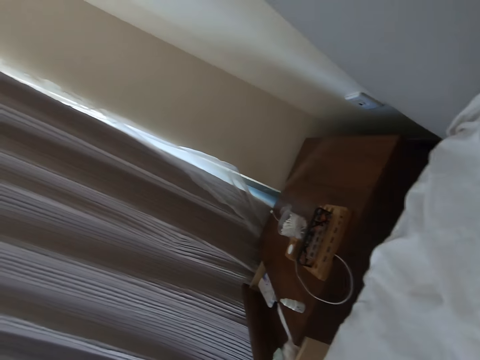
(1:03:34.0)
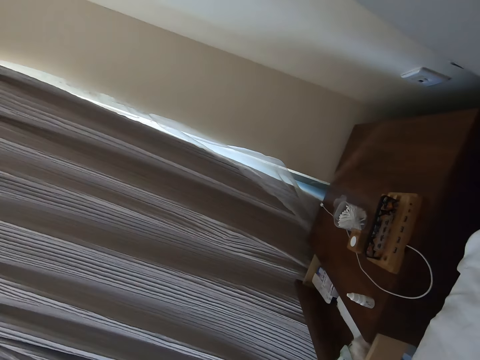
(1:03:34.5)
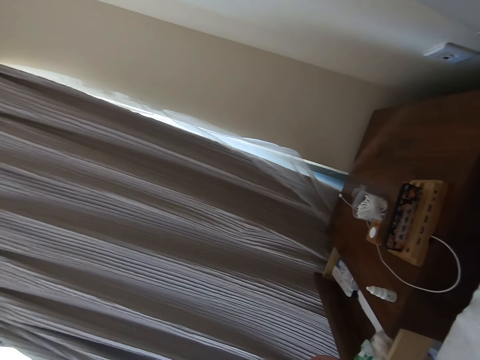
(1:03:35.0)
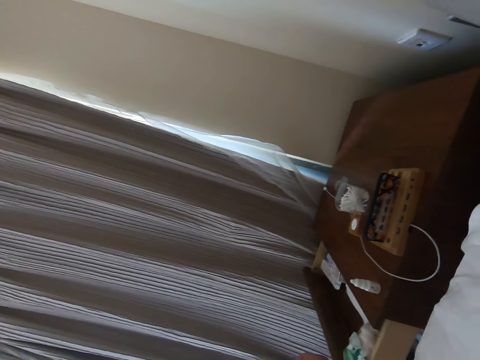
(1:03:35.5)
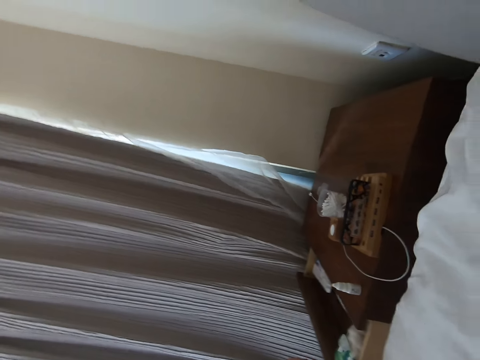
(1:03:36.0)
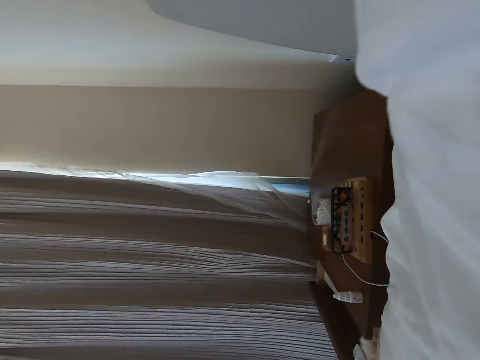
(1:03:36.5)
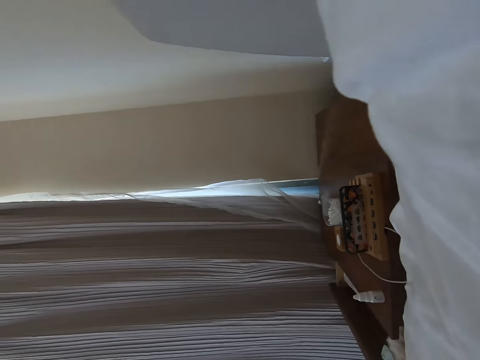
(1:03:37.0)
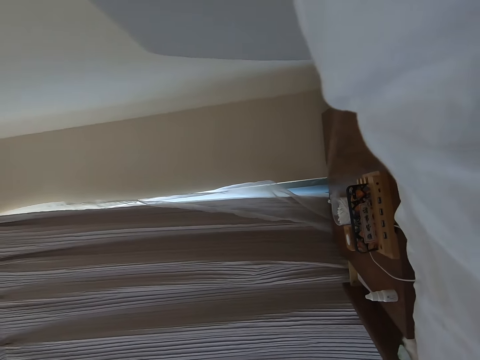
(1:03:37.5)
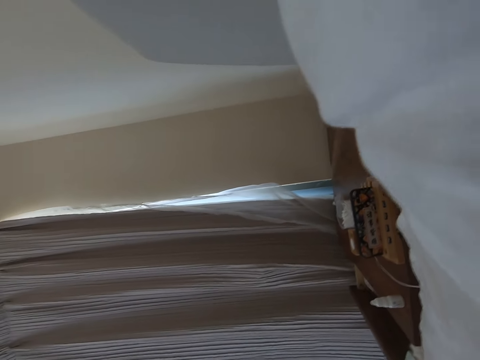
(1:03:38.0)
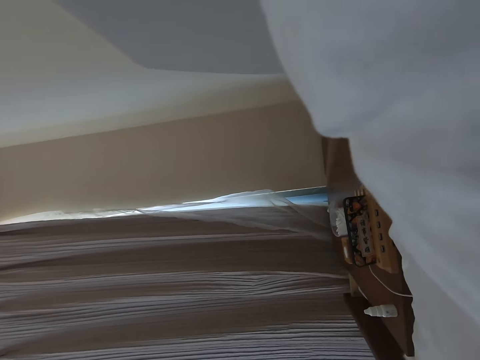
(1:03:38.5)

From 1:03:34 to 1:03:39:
The camera wearer looks around the room.

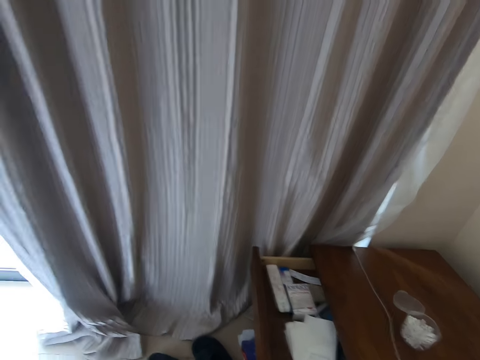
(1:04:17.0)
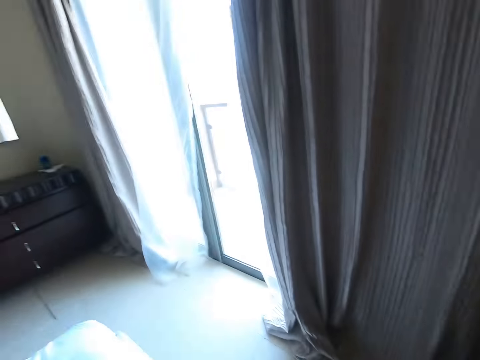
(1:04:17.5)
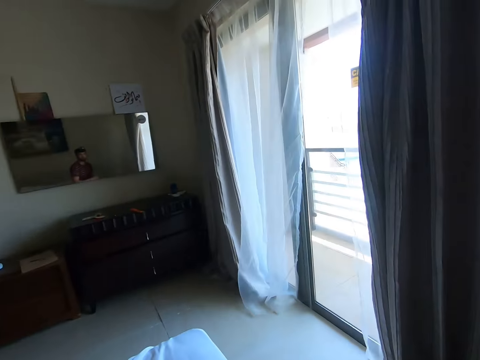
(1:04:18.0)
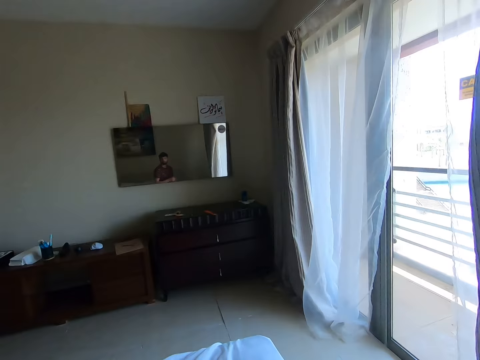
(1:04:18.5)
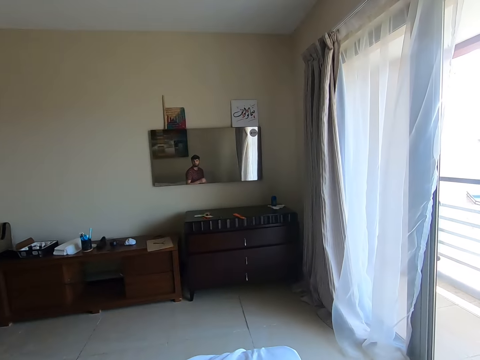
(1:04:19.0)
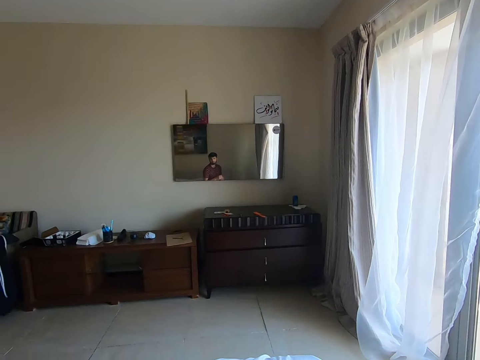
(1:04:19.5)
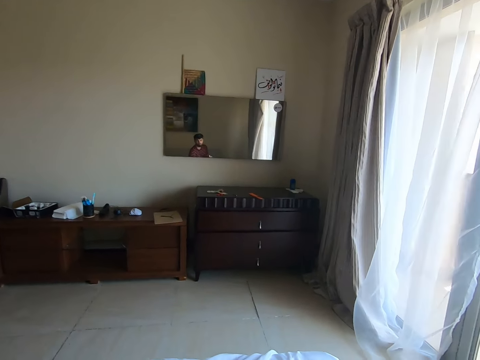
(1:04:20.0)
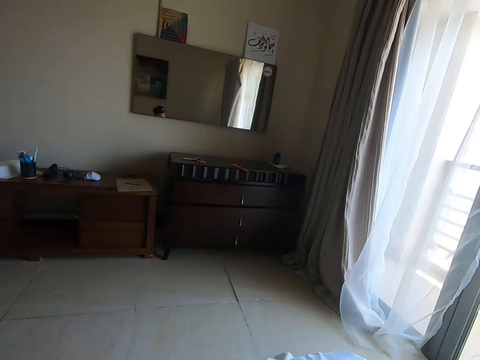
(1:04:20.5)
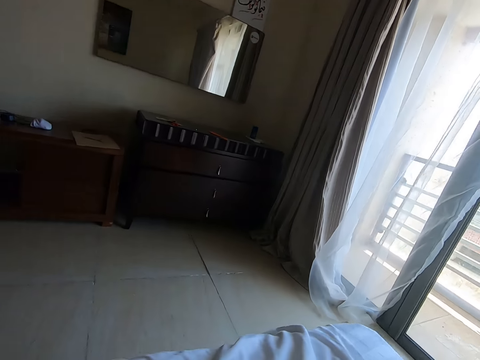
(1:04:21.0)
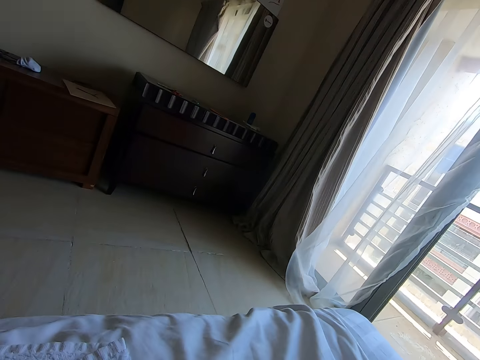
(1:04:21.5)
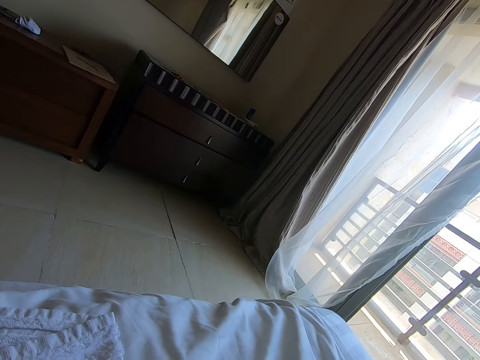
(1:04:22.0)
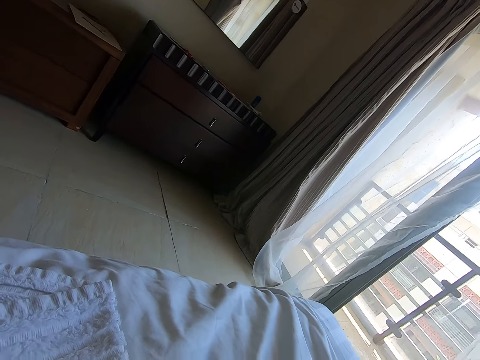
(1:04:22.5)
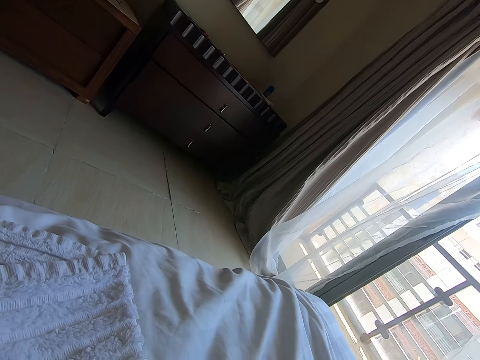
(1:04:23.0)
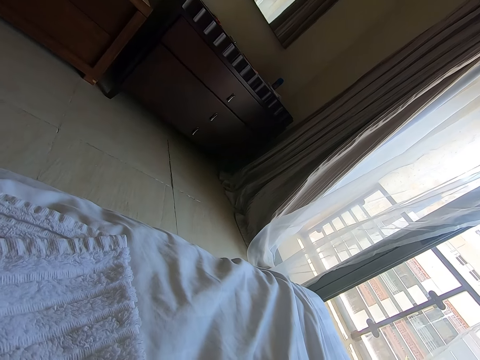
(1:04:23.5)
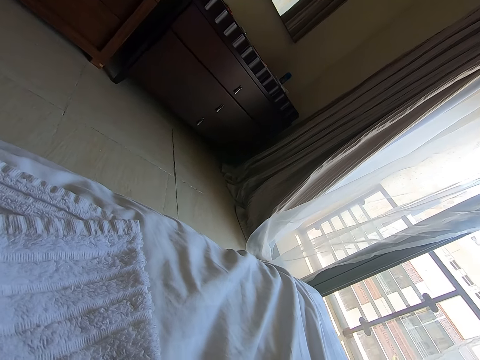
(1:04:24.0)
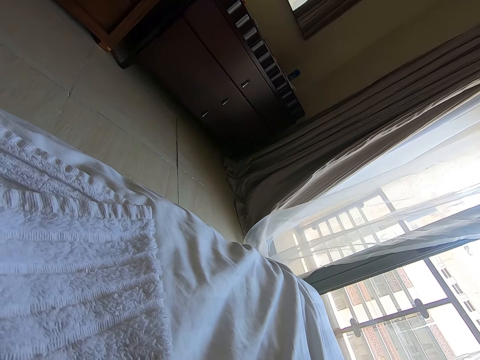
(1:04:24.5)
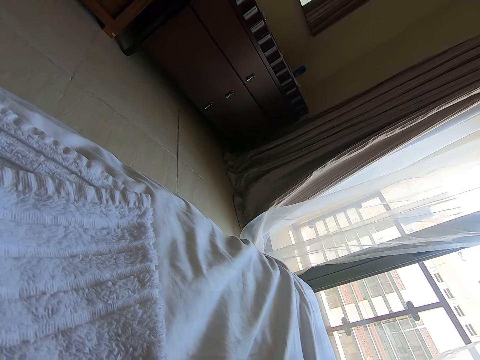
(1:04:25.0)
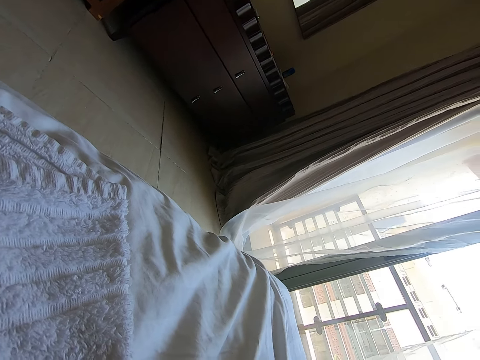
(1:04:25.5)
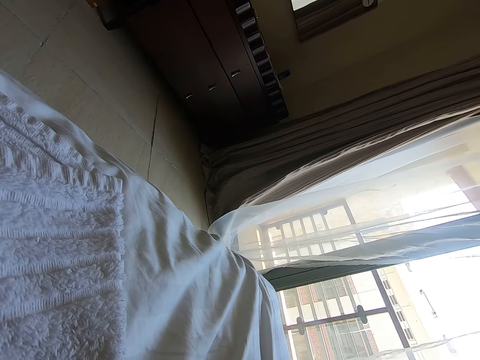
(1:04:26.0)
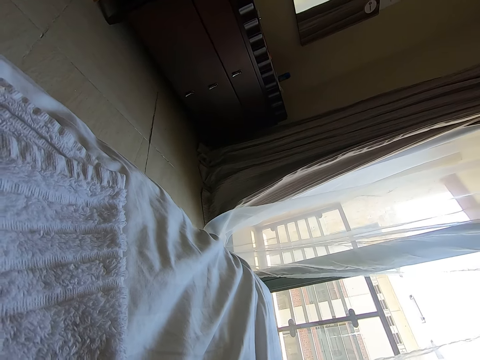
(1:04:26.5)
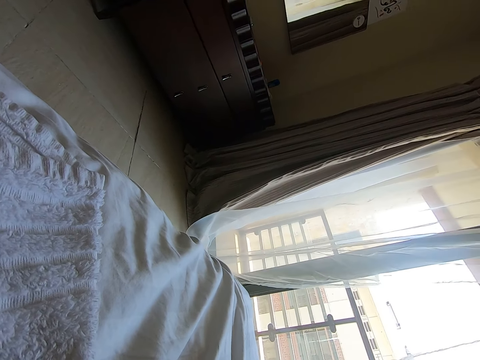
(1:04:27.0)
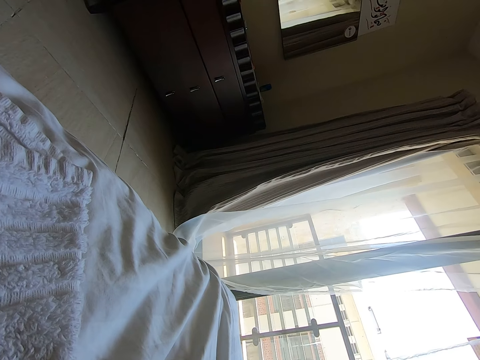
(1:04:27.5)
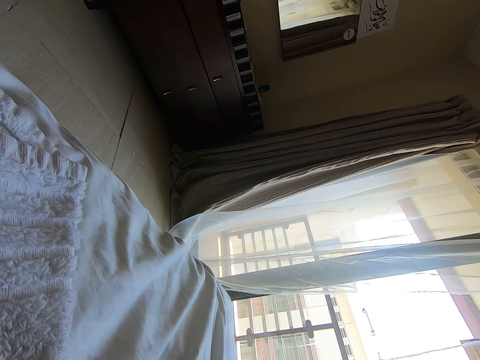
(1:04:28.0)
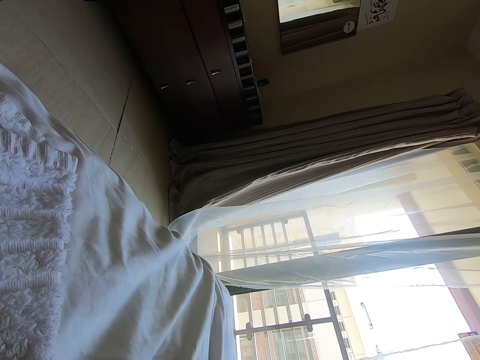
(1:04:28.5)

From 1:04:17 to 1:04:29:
The camera wearer looks at themselves in the mirror. They lie on the bed and look around the room.

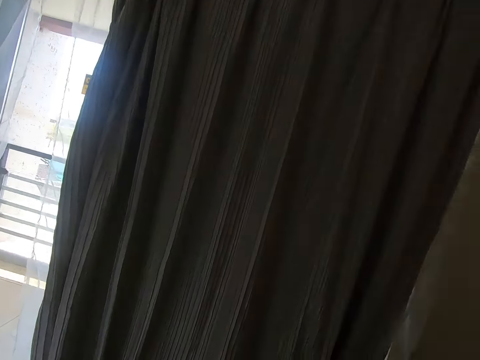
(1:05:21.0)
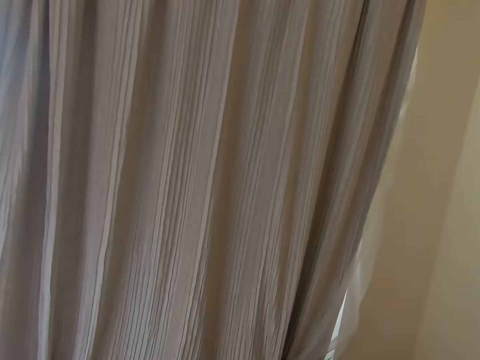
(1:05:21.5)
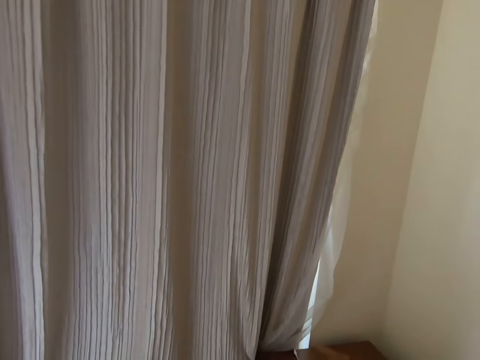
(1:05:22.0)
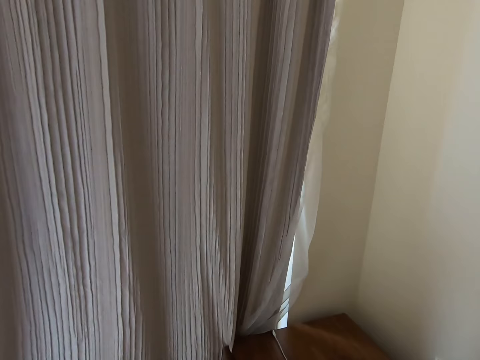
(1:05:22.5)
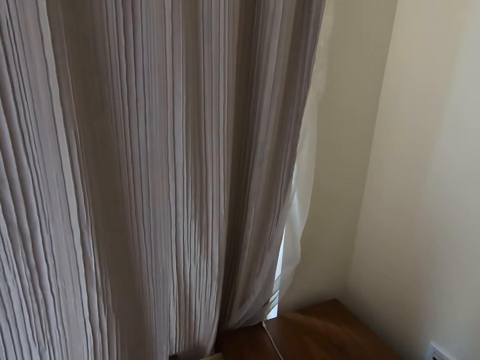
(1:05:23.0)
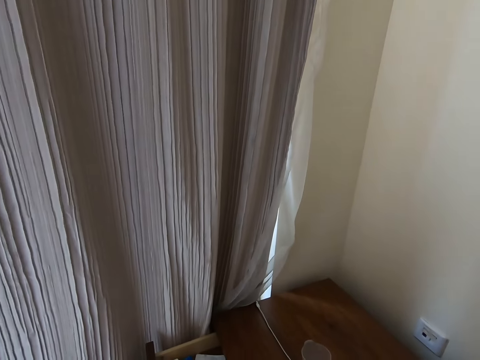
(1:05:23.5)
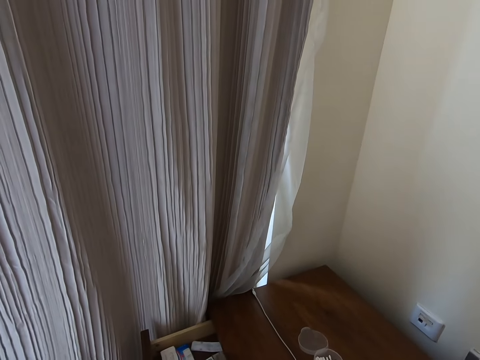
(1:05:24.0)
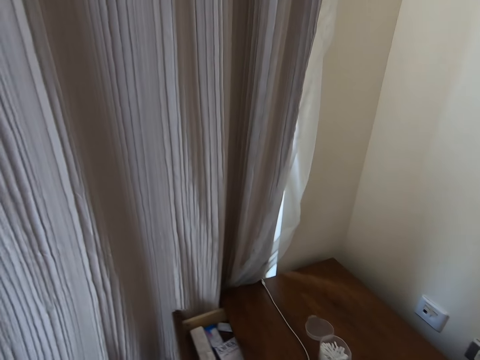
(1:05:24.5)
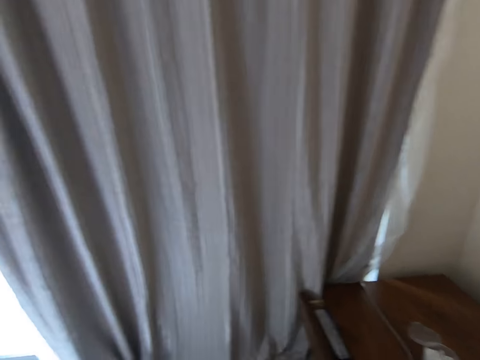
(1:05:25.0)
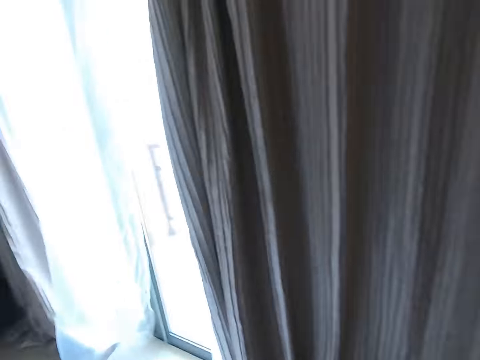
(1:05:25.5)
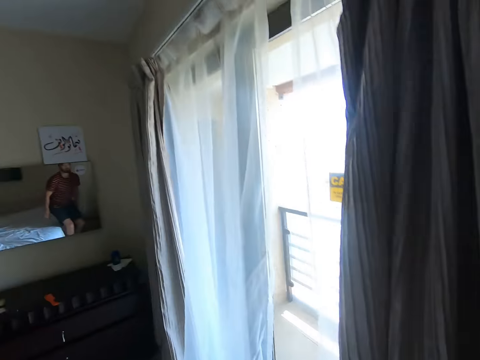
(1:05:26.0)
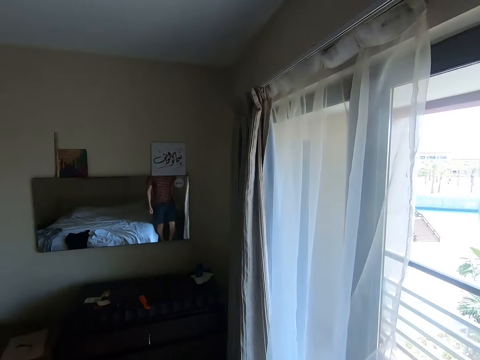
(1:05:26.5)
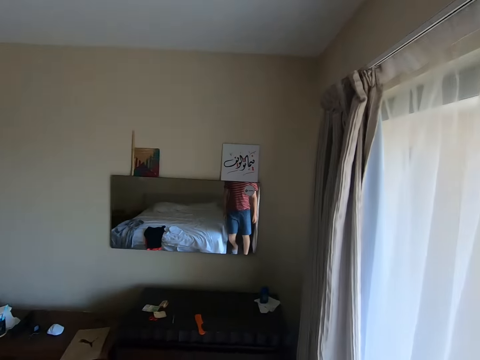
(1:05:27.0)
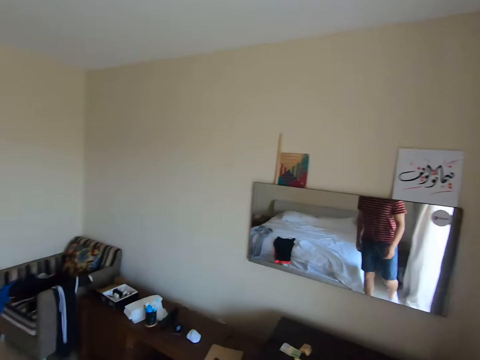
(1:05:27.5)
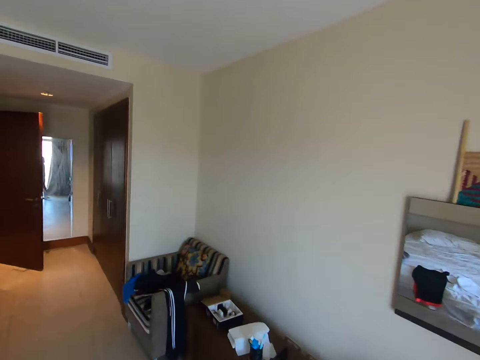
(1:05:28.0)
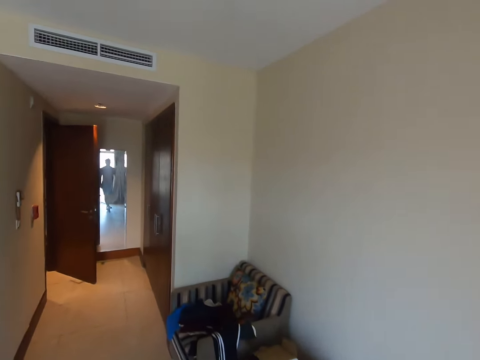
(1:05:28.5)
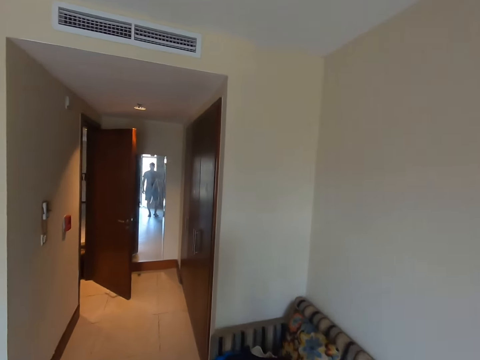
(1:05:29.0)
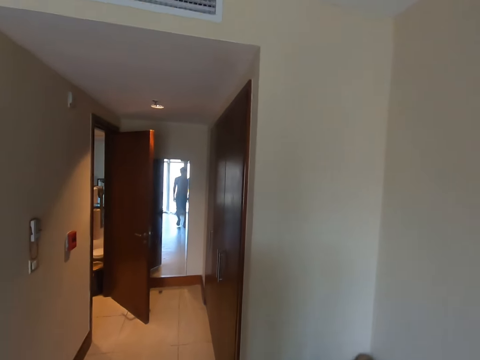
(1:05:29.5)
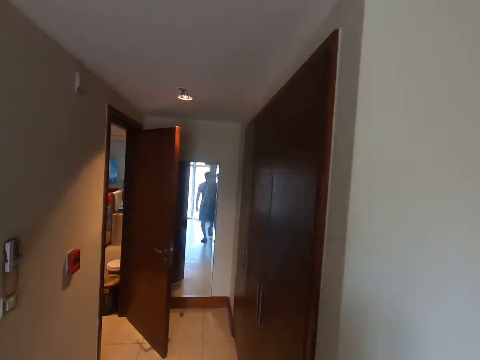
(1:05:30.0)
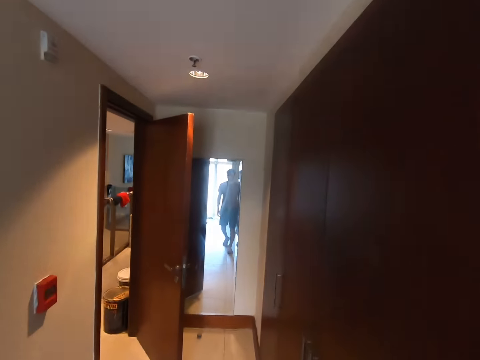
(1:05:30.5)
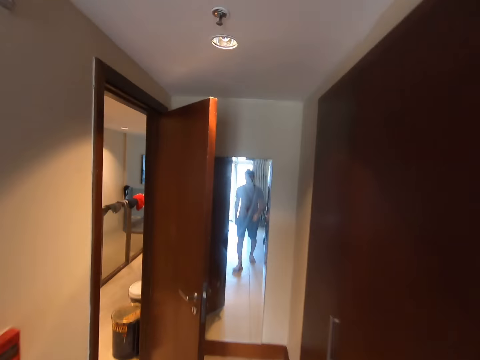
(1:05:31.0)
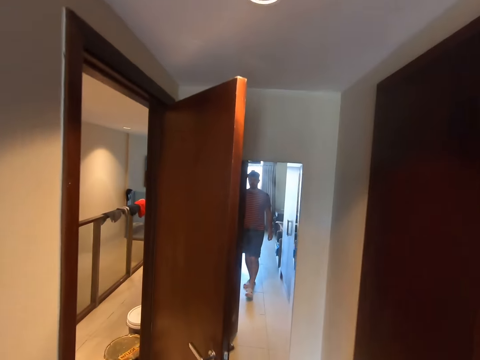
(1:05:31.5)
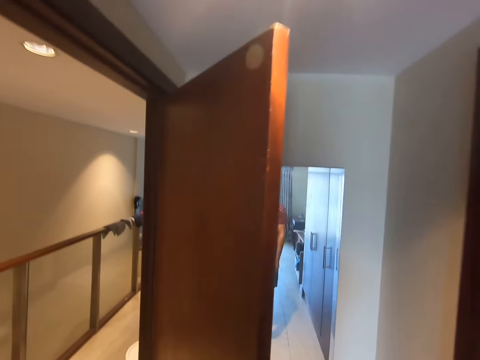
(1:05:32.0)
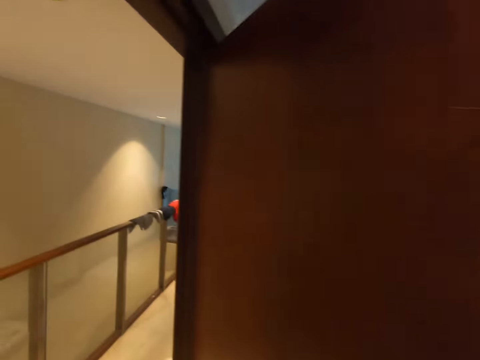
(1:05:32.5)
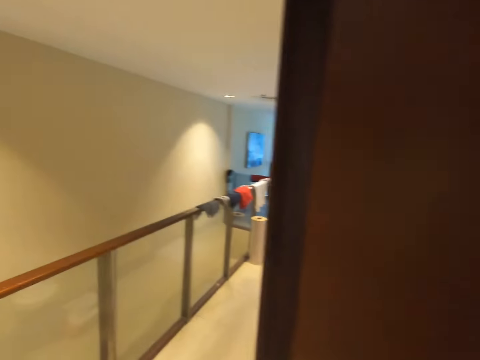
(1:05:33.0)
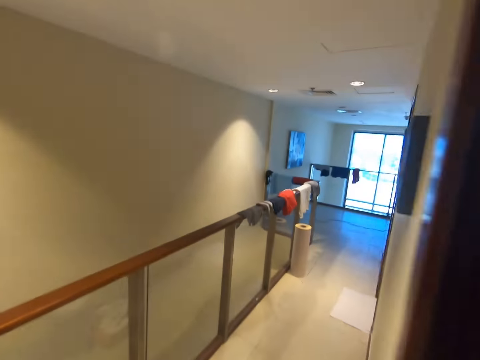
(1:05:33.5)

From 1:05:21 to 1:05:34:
The camera wearer opens a drawer. They close the drawer. They stand in the room. They walk in the room. They walk out of the house.
